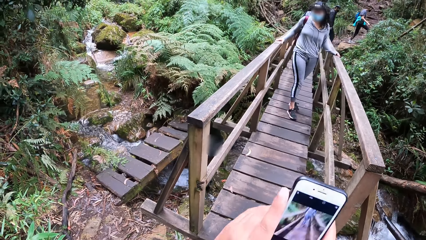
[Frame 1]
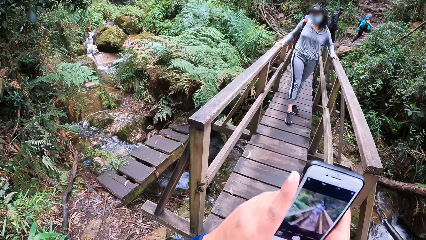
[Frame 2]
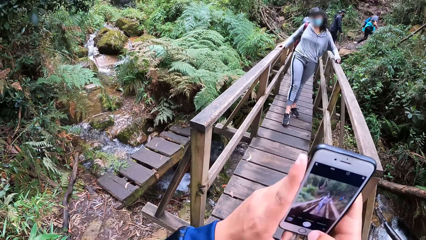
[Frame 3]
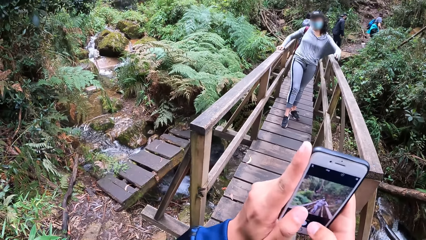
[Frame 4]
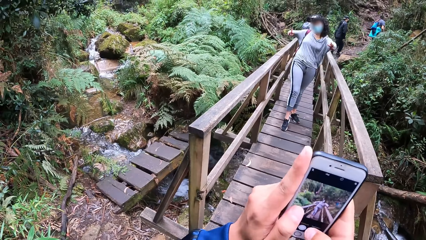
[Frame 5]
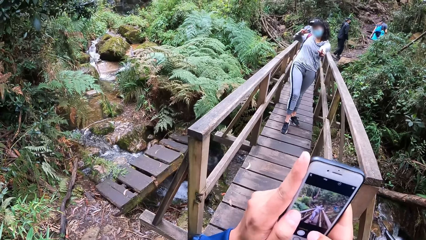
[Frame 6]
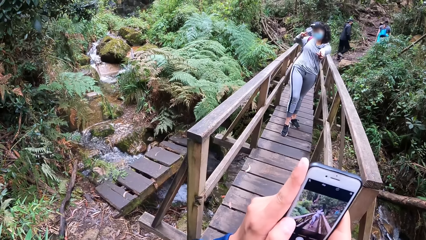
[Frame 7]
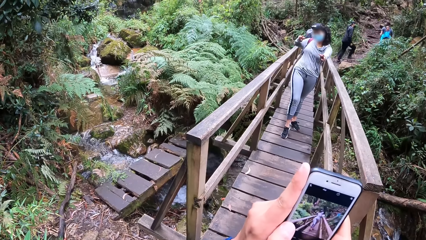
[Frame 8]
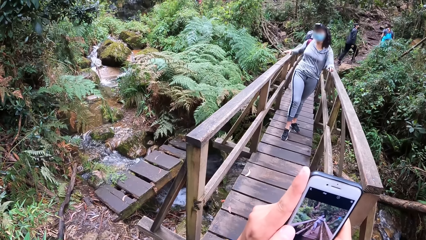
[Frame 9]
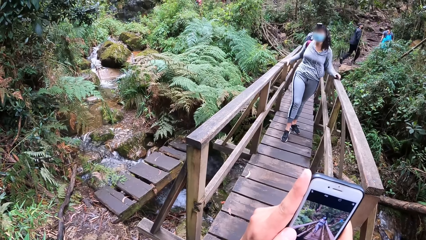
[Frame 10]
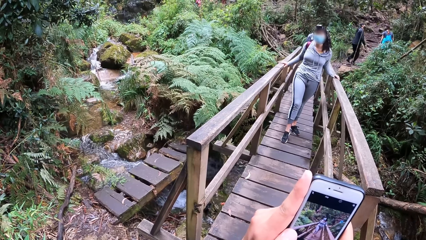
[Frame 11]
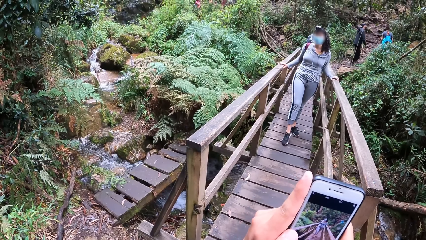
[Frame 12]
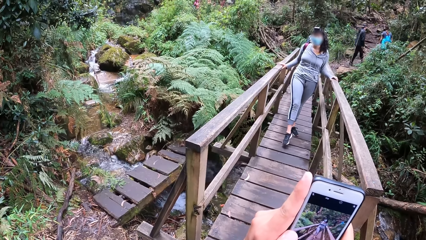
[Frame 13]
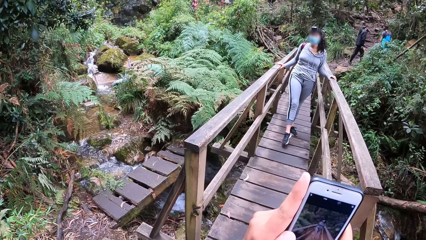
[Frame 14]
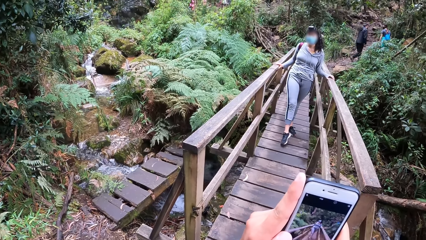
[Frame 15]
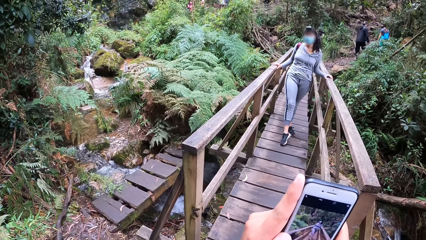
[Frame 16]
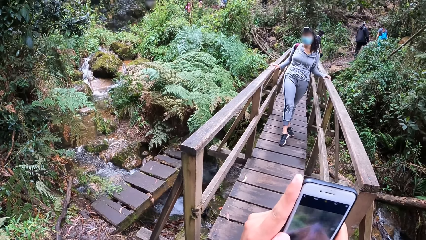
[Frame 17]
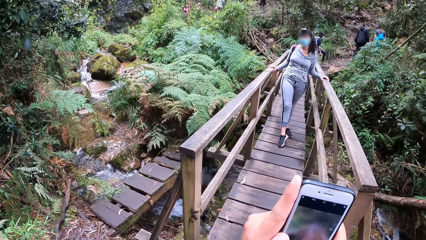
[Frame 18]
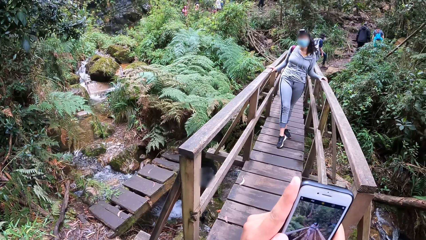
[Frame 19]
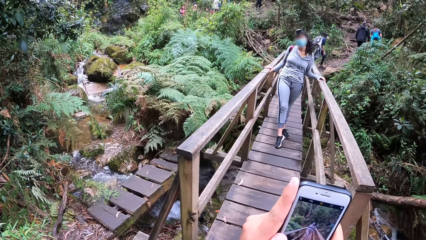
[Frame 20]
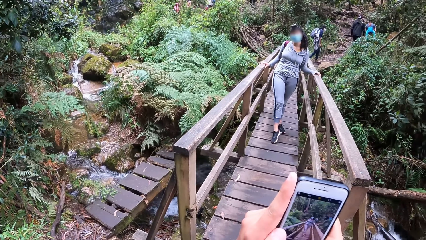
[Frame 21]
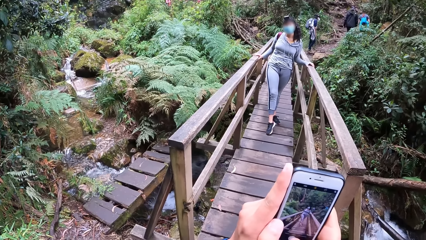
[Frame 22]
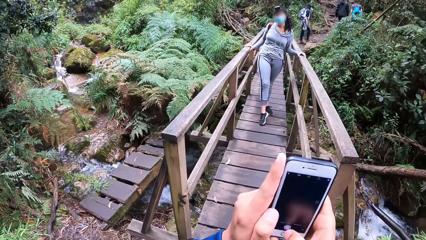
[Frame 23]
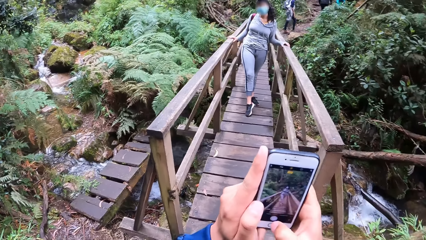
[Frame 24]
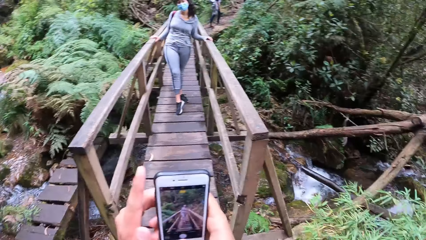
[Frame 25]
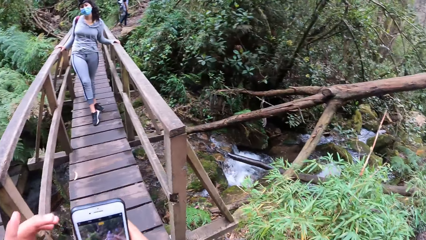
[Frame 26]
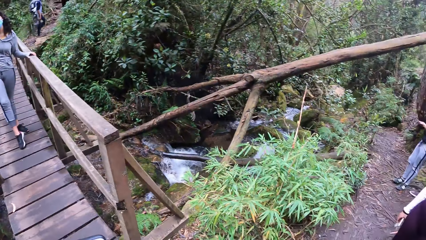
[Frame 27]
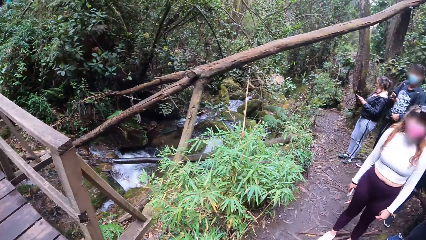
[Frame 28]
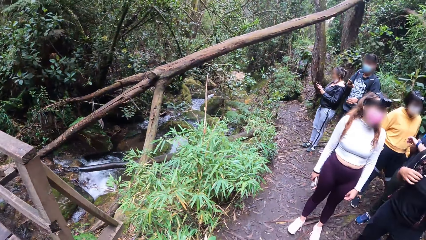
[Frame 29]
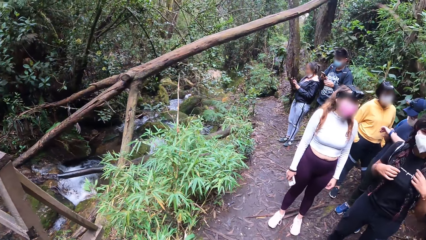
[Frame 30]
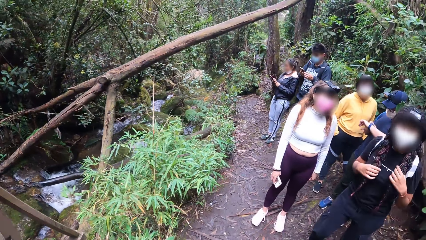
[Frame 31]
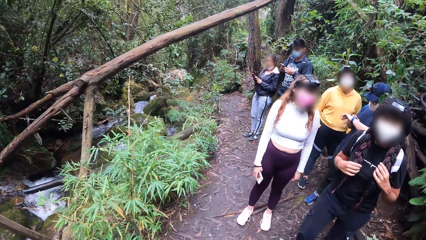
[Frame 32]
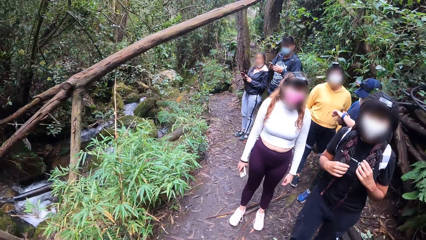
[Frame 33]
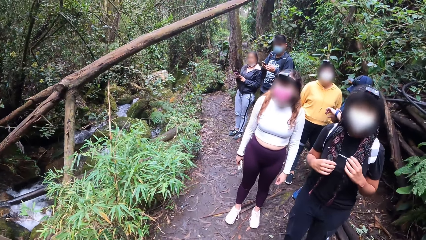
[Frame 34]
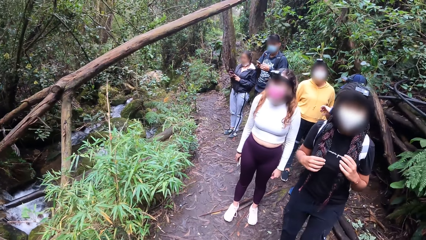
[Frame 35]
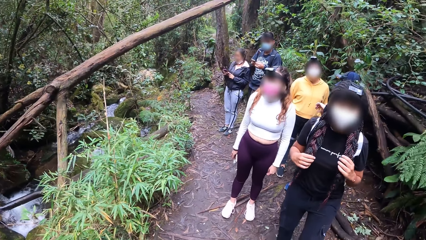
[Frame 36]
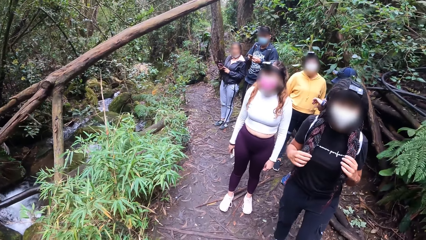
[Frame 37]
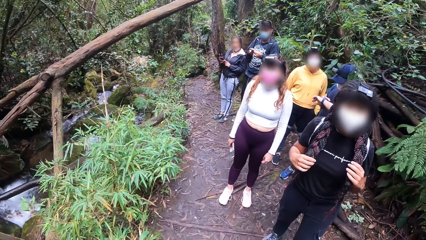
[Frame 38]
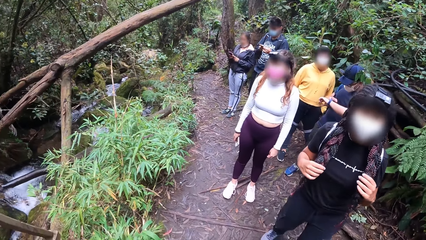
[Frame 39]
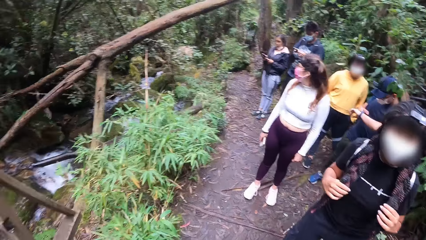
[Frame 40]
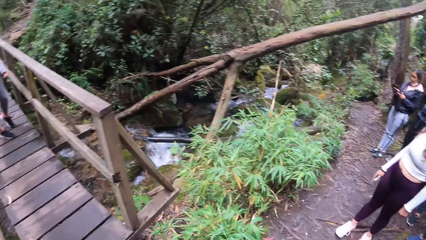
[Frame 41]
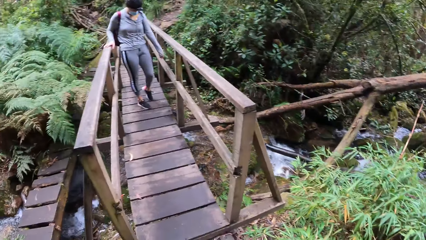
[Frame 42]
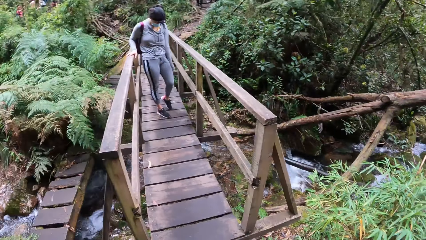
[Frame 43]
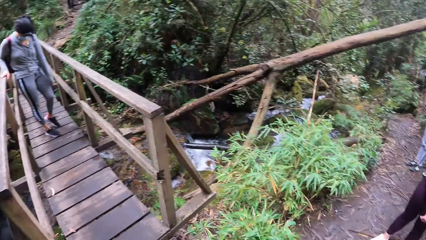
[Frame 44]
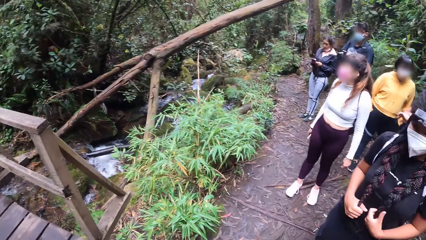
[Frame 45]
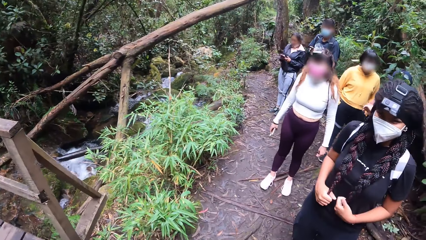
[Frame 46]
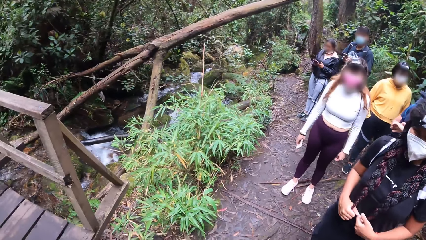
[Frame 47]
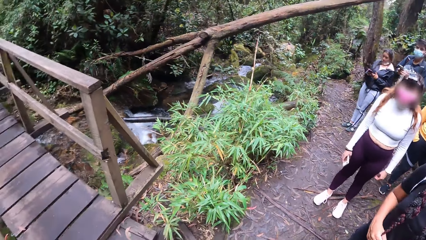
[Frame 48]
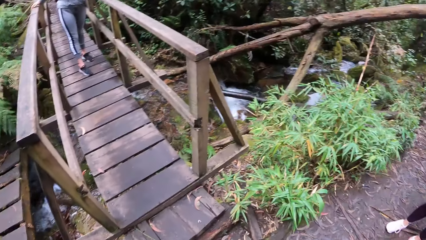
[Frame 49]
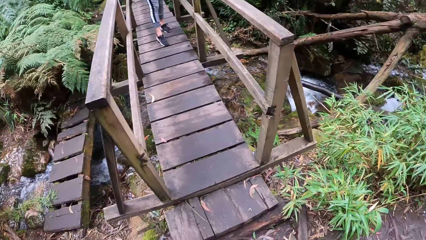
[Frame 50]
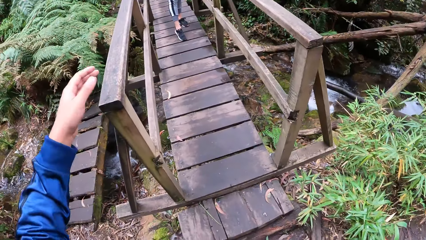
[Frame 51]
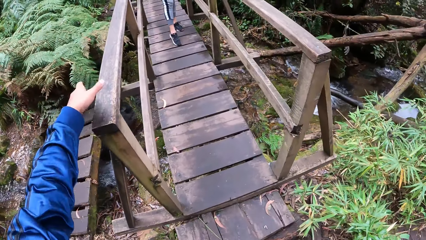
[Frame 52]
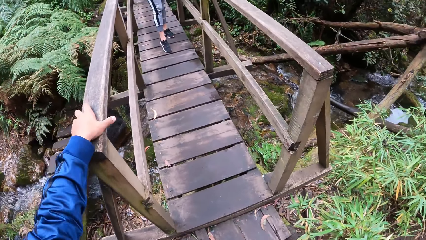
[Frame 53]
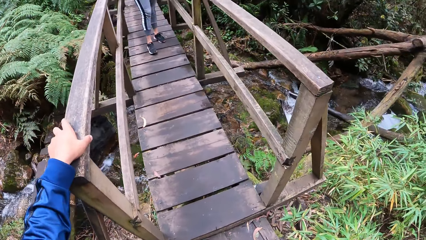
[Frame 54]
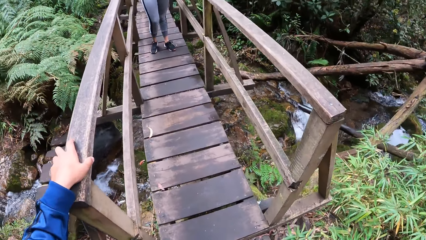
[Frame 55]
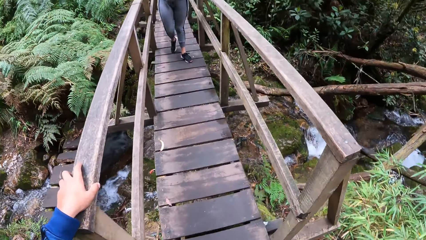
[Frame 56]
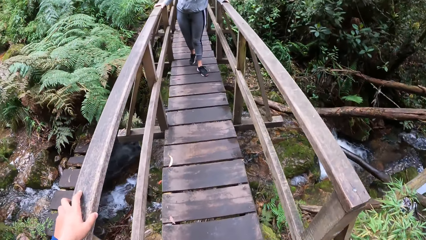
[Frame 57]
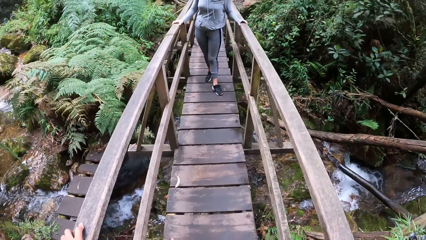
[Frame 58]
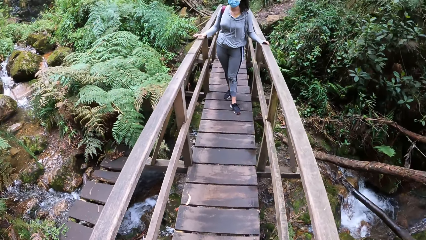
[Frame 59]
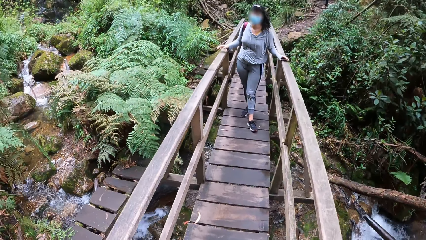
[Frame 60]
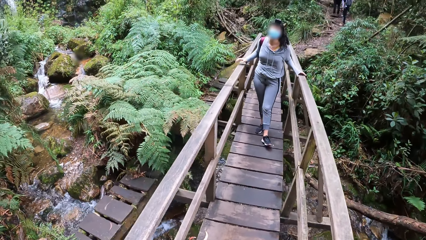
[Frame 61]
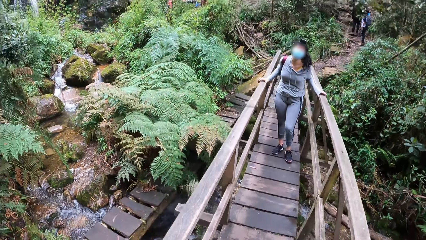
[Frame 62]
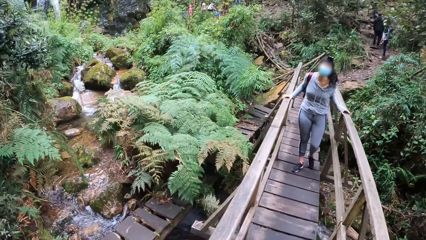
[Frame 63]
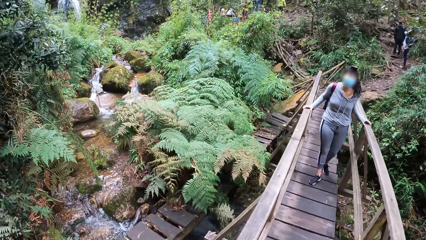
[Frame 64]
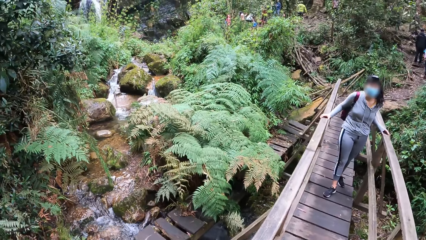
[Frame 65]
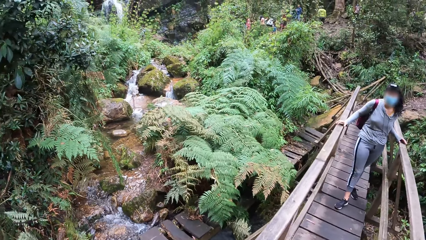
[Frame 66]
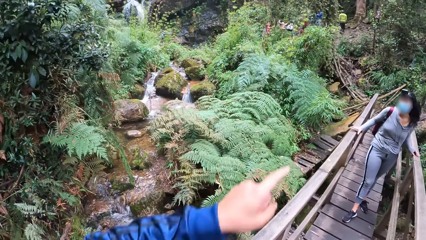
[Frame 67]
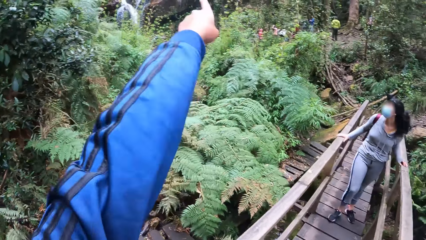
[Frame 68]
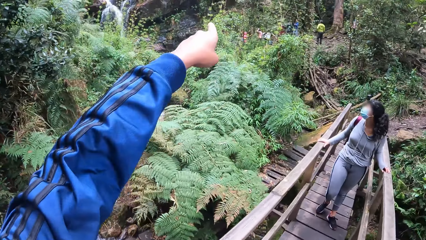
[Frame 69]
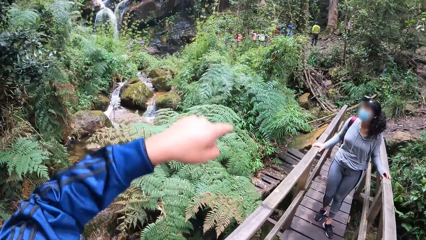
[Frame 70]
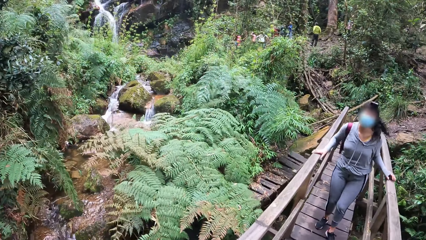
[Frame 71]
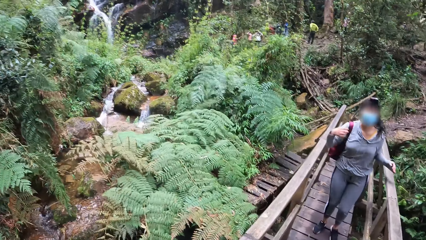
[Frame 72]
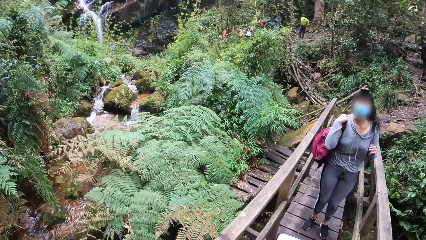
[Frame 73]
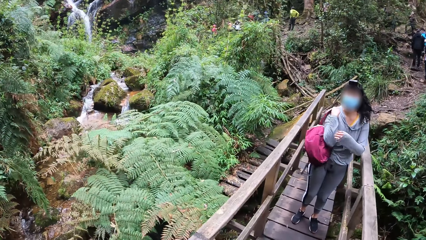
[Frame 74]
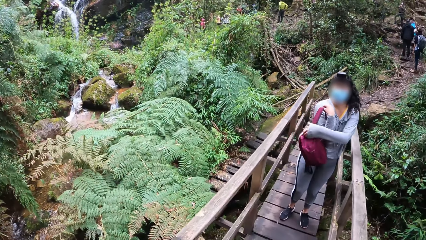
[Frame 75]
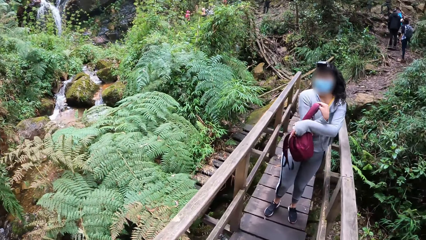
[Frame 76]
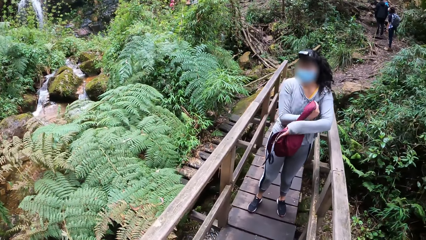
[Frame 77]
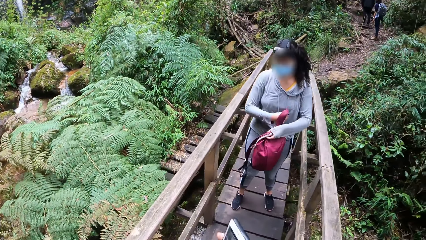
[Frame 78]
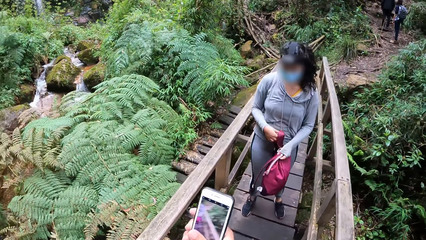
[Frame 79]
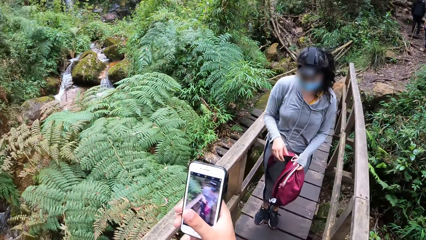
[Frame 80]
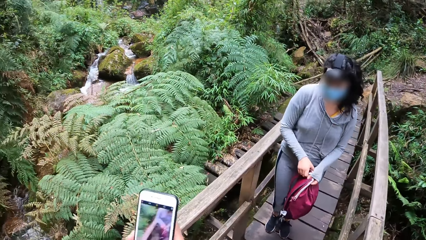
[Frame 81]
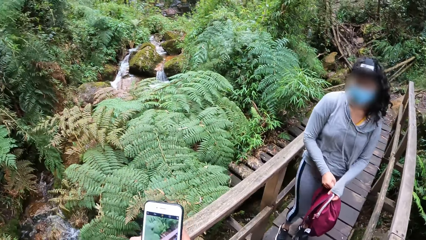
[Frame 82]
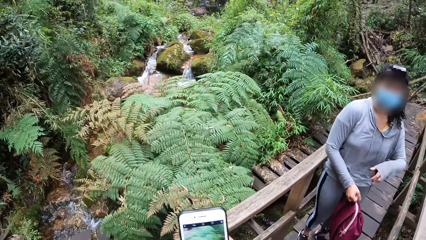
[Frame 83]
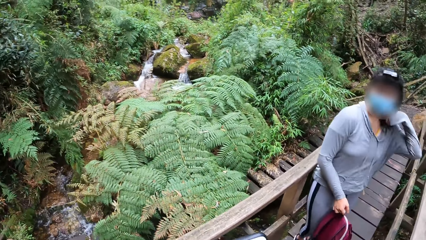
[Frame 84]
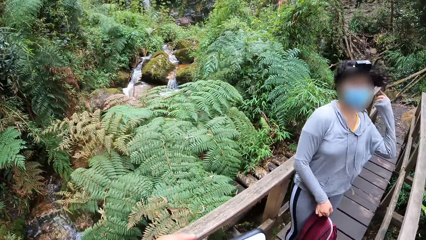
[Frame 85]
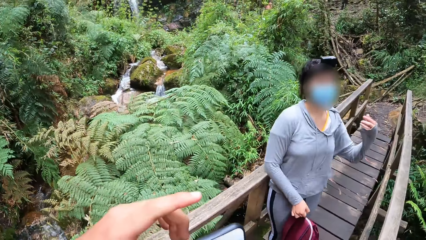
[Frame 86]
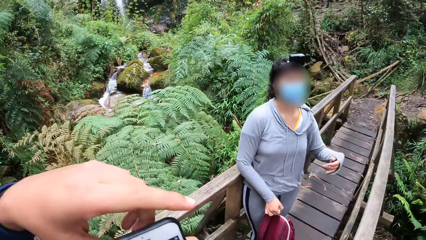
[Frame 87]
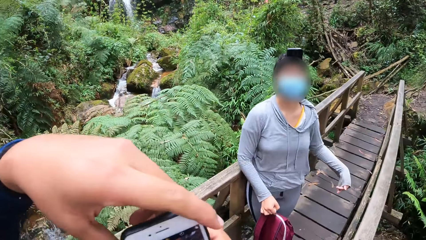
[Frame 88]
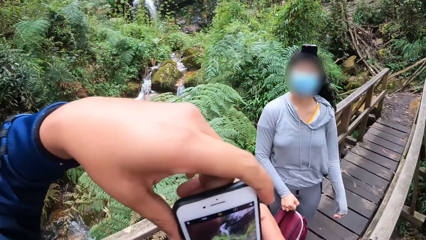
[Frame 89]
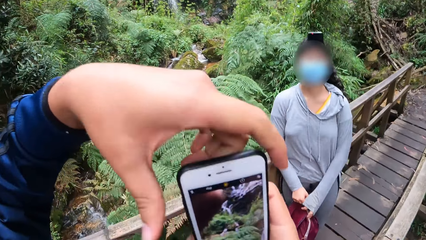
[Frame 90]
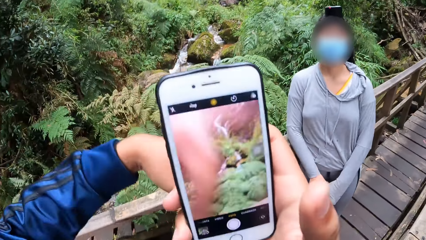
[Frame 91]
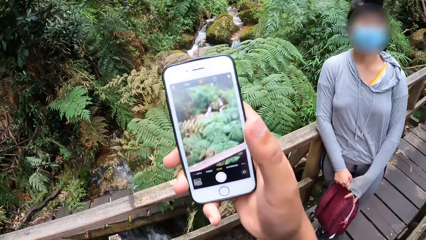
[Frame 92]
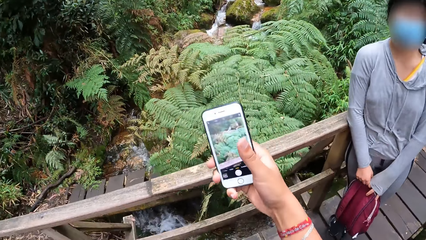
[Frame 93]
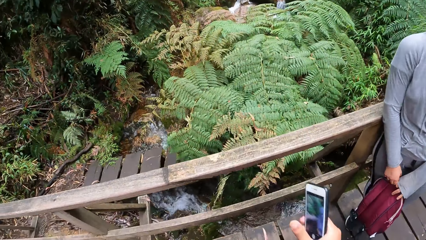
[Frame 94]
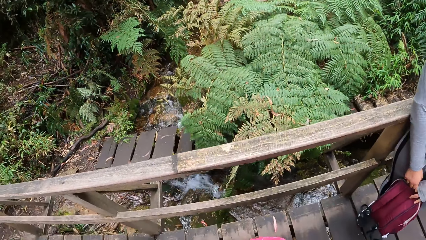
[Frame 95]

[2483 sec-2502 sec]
The camera wearer holds the phone with both hands. He takes pictures of a lady. He looks around. He holds a rail on the wooden bridge with his left hand. He lifts his left hand. He holds the phone with his right hand. He holds the phone with both hands.
